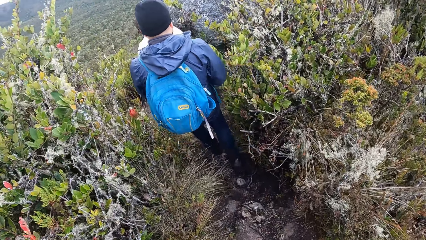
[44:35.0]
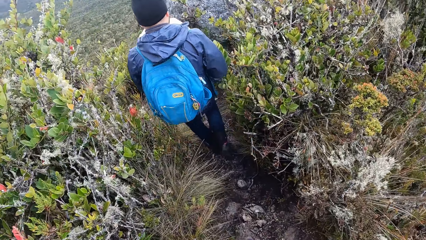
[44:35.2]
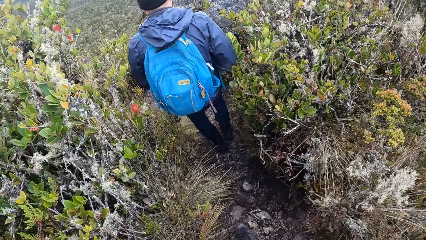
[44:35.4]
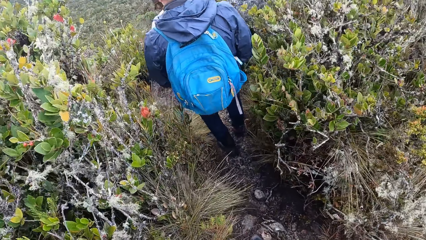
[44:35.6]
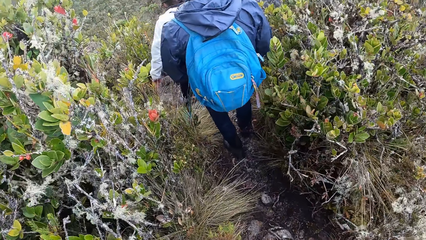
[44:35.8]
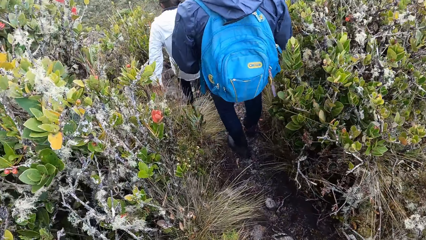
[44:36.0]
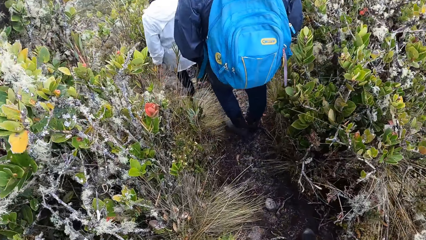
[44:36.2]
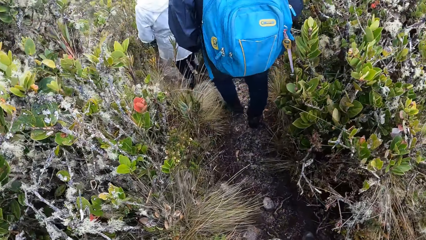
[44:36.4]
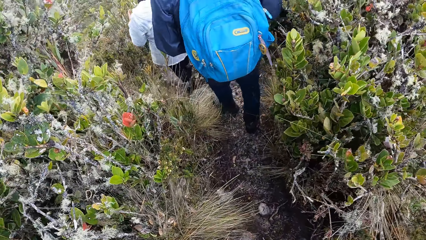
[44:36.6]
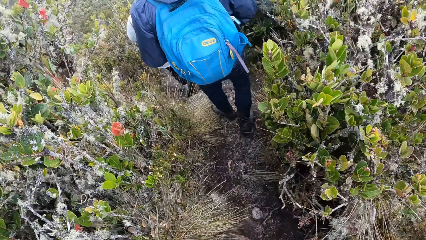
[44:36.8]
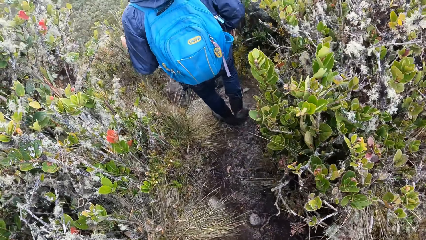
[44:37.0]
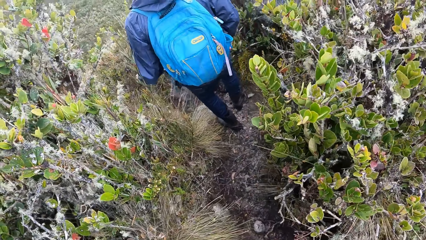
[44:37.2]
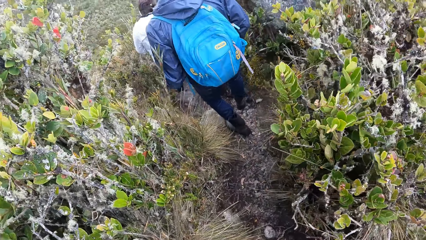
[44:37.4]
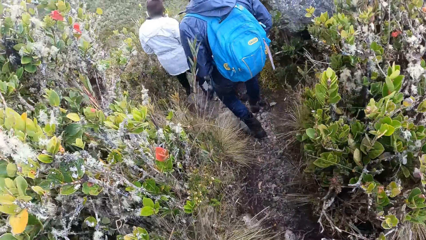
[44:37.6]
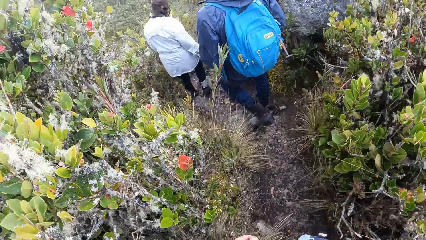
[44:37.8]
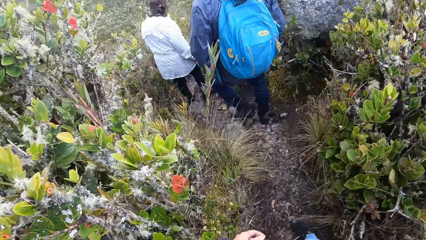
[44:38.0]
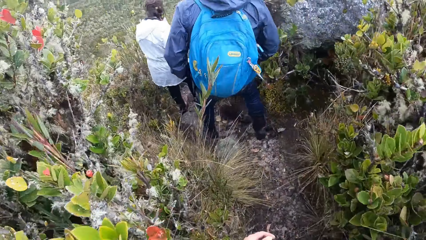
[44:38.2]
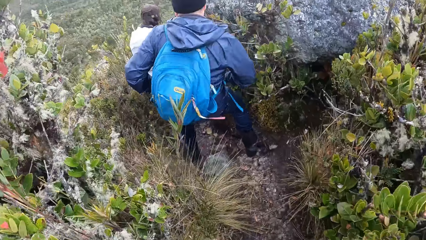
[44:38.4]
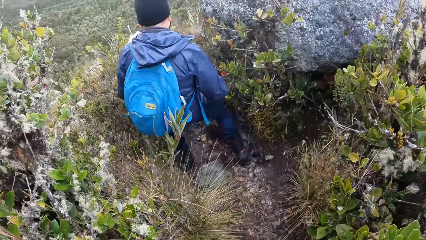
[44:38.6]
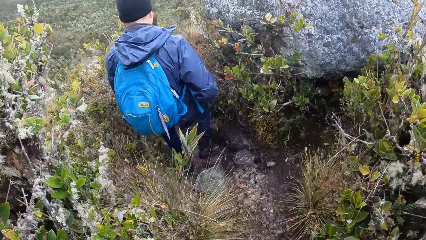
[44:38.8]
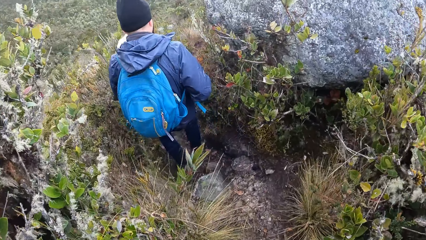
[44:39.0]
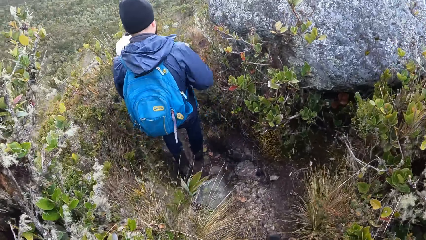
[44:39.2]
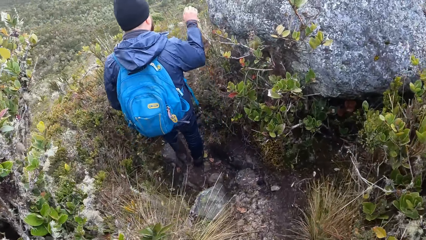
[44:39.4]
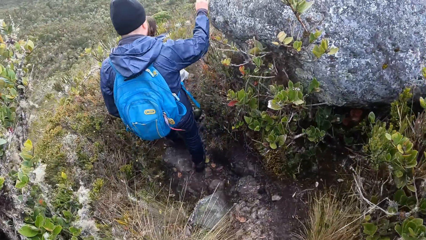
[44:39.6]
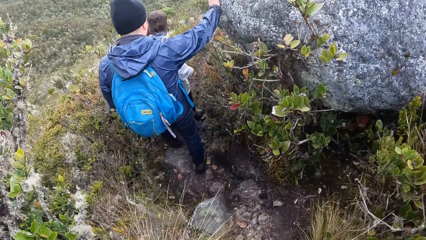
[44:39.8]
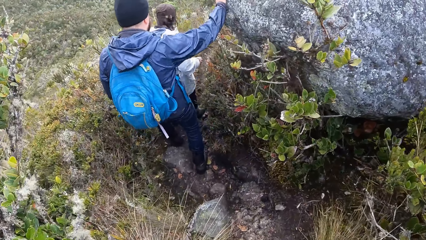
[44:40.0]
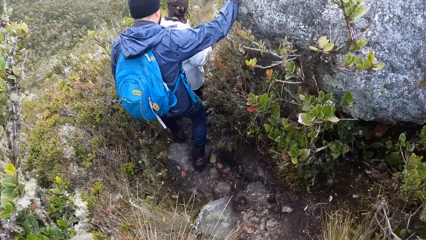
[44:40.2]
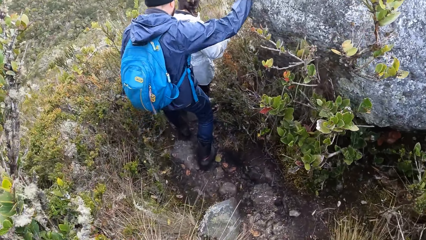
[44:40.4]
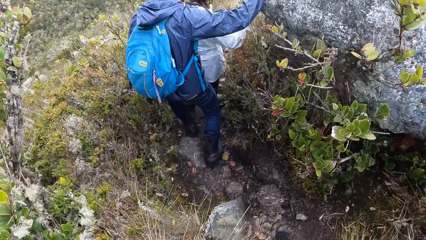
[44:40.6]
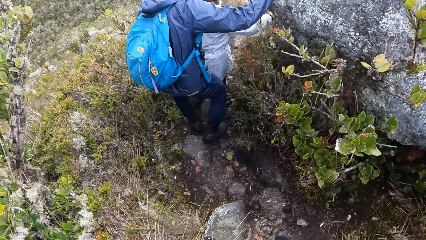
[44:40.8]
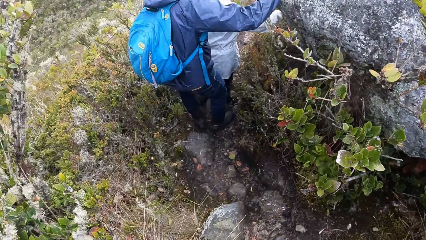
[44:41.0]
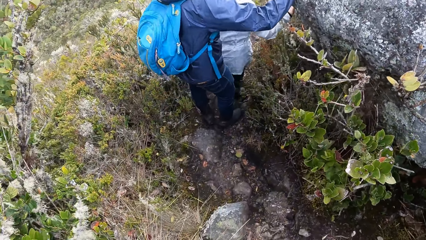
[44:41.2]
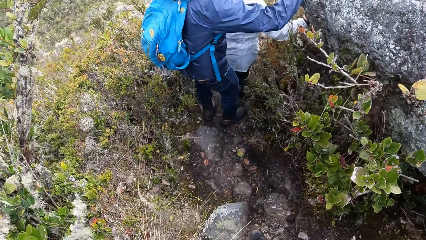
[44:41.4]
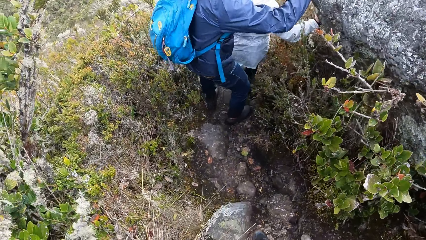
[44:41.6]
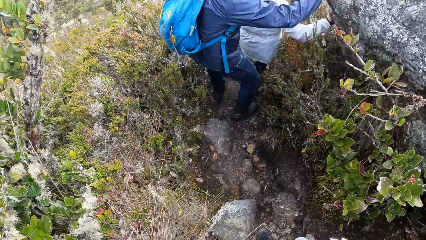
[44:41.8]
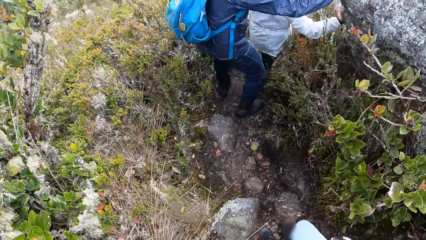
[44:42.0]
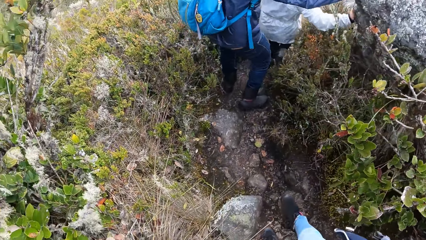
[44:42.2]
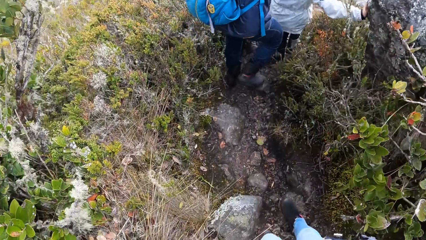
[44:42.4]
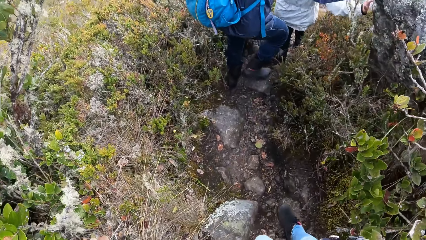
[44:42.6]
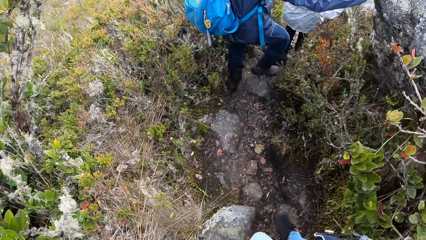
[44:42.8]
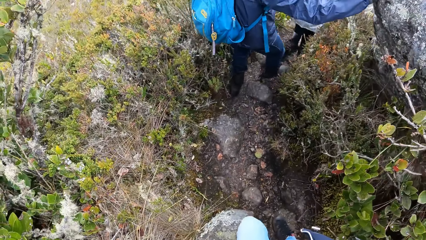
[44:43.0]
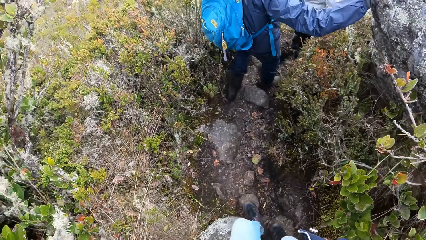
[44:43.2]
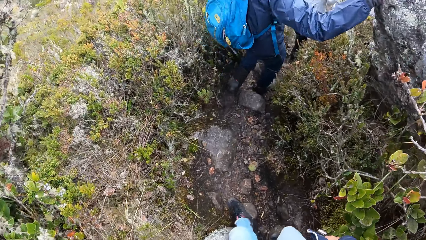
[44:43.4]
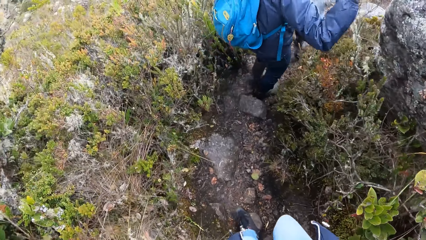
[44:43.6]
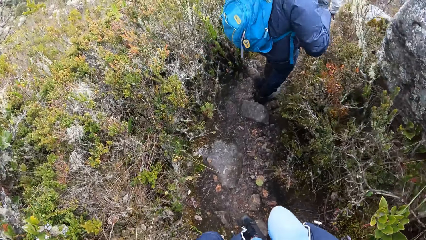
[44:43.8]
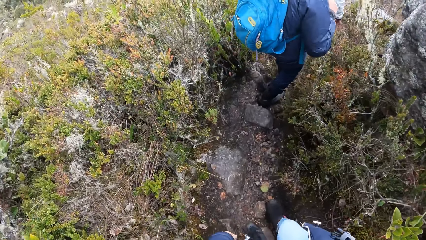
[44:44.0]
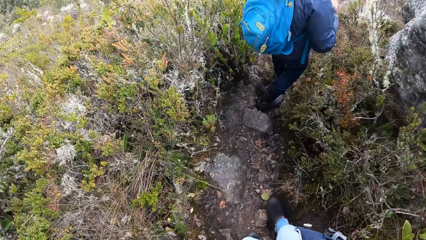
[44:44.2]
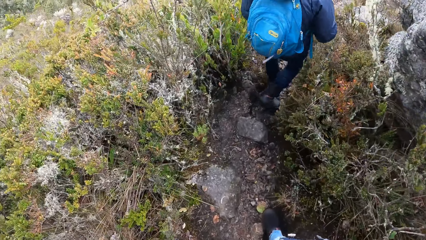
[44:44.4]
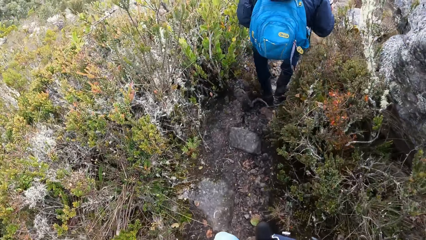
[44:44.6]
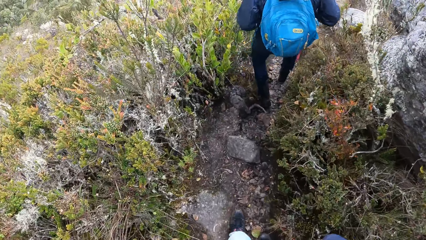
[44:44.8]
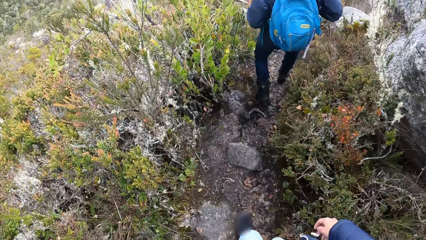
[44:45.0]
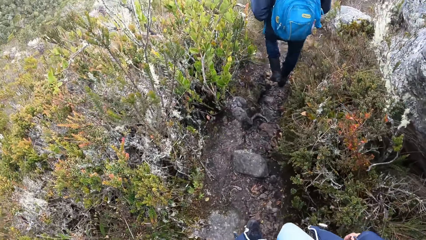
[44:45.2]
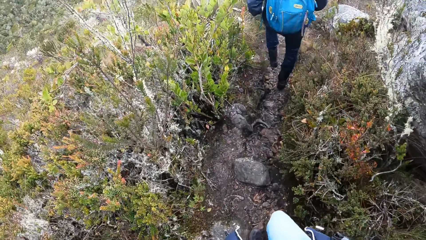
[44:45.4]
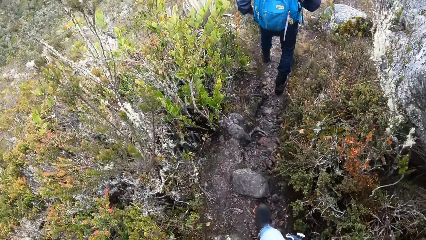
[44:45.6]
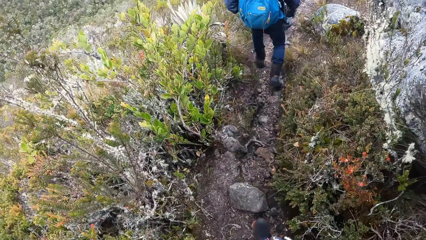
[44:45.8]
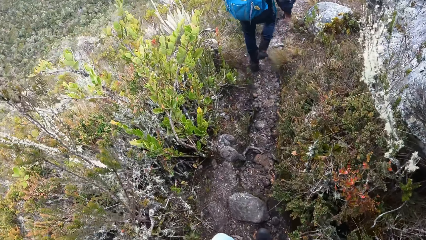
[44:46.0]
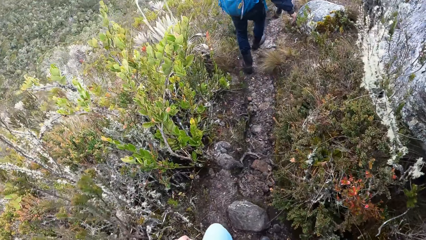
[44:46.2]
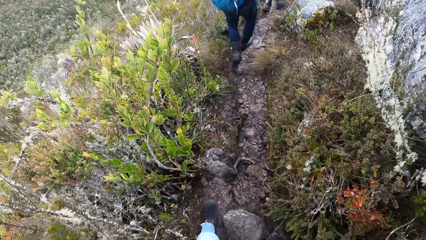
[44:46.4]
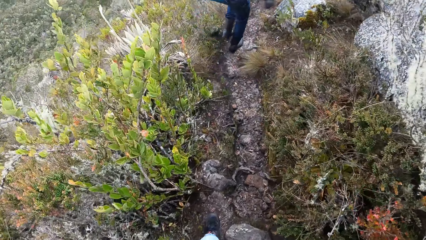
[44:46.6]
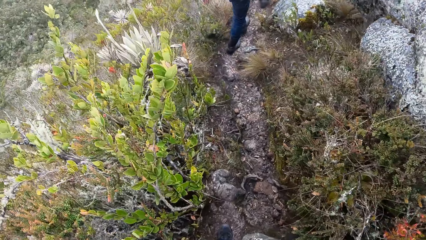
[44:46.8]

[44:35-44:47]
A man puts his hand on the rock. A lady puts her hand on the rock.

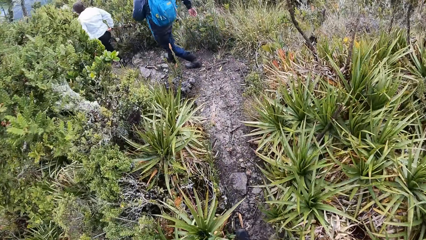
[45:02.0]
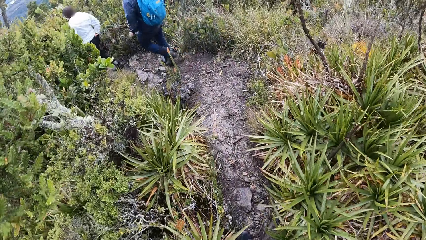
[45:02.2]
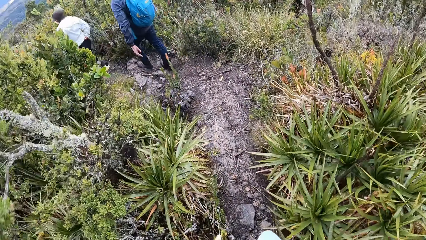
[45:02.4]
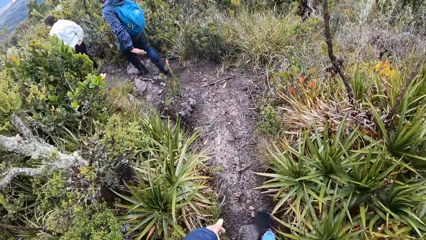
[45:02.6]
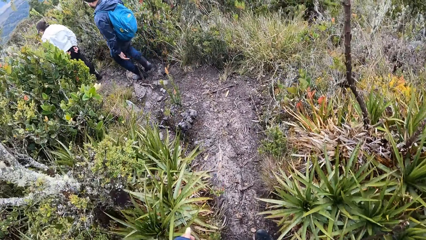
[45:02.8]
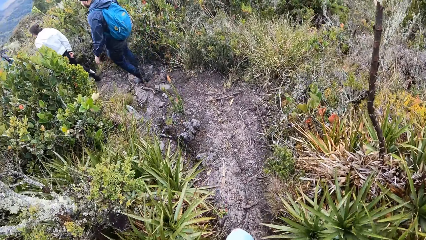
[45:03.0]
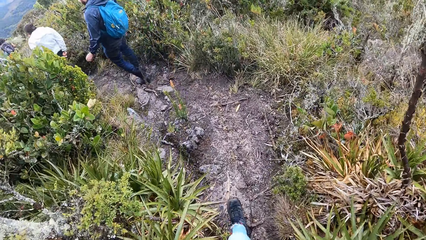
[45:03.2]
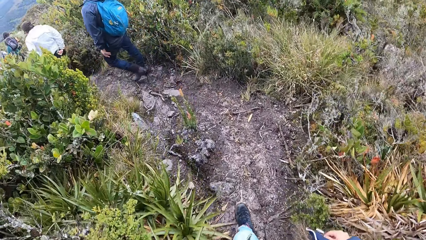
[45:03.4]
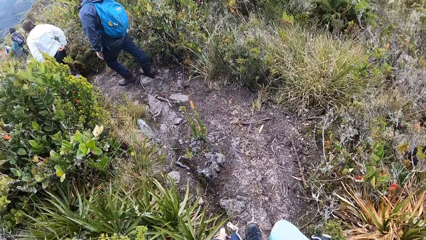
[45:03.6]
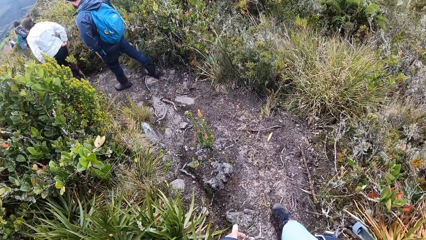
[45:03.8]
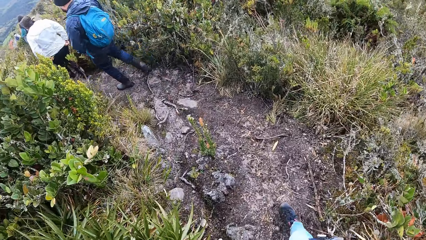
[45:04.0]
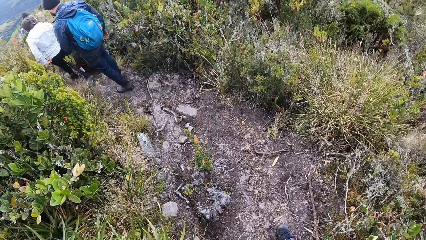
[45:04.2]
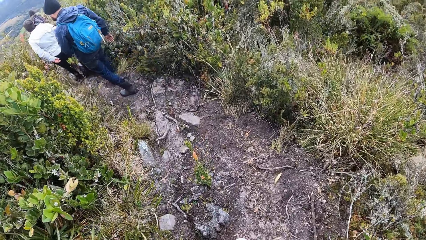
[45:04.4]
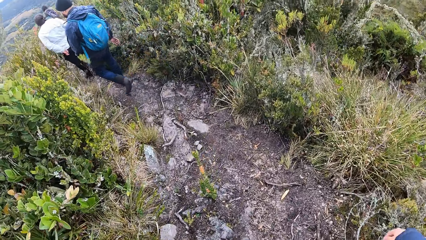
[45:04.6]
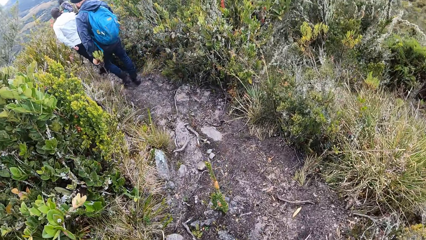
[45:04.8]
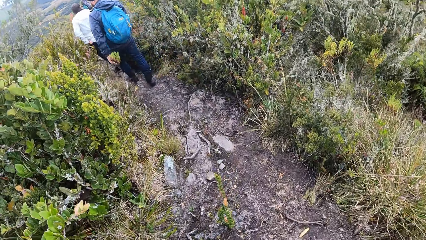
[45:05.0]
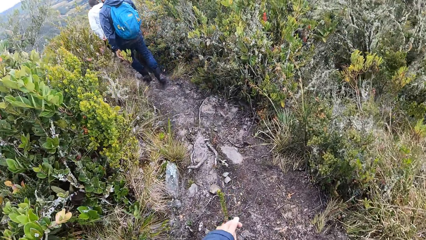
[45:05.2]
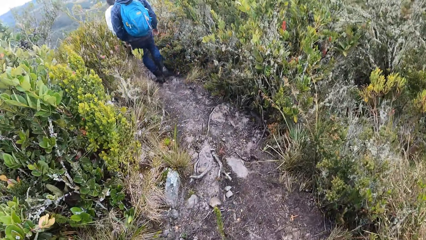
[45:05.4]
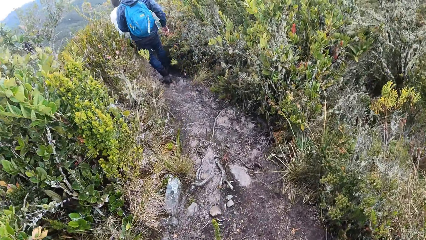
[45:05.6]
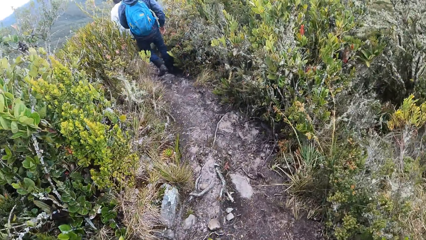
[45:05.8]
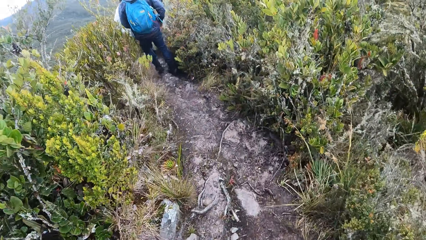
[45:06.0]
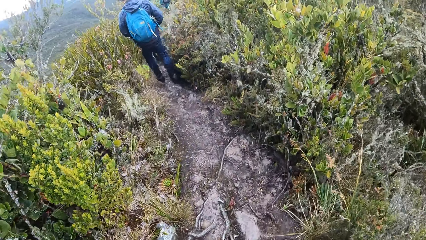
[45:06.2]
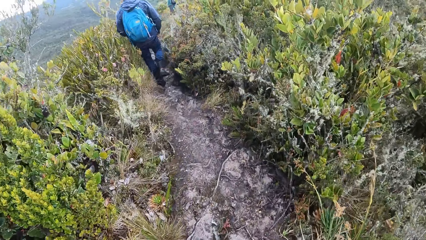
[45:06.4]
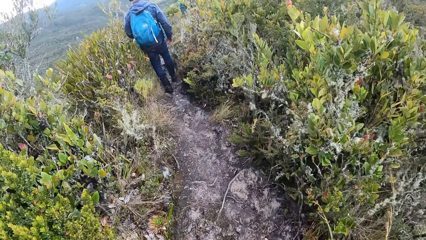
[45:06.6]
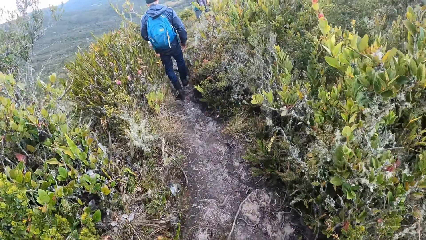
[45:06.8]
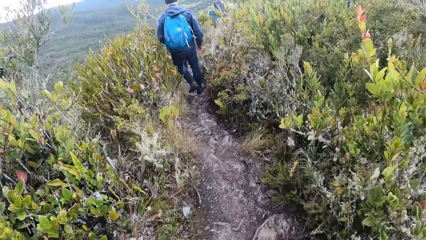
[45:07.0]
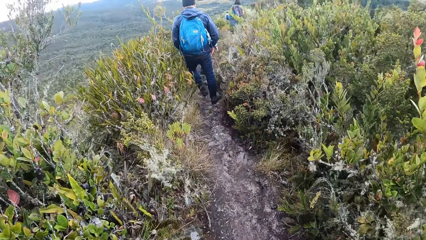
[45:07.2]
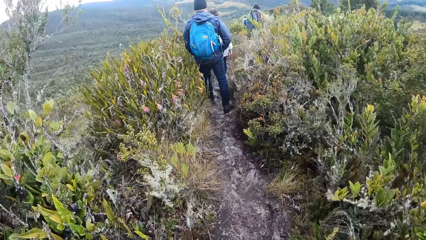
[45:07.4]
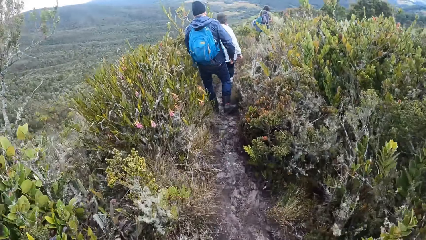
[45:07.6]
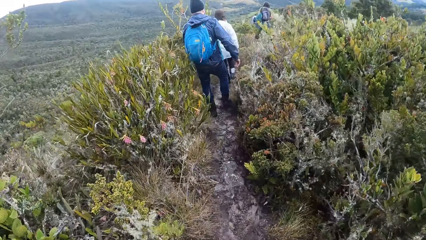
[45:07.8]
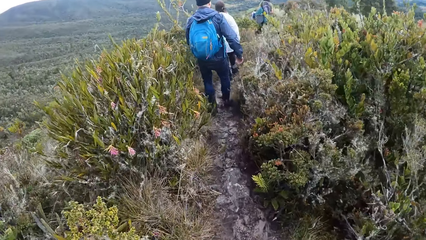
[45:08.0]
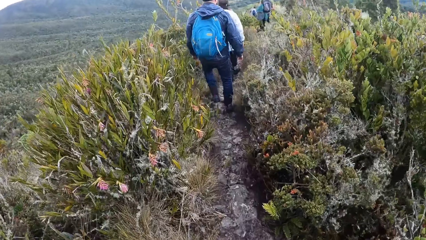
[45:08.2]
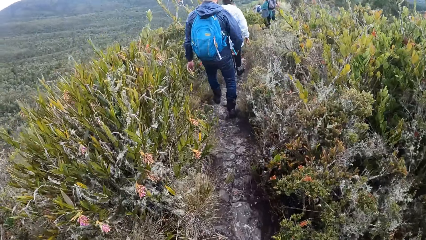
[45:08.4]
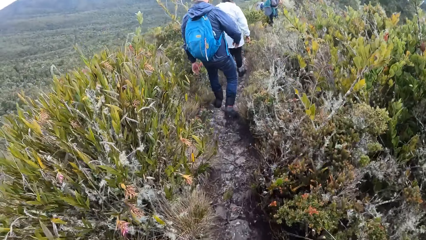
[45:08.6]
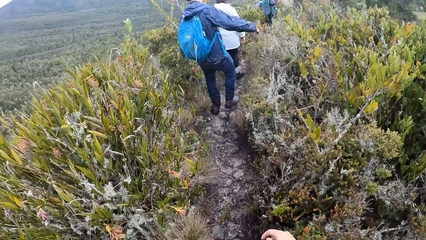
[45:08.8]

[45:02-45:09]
A man walks around.
